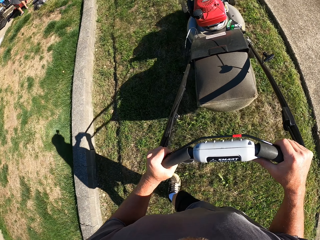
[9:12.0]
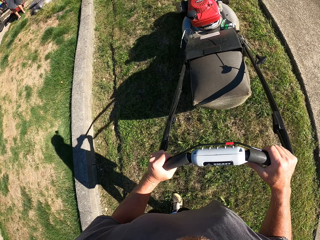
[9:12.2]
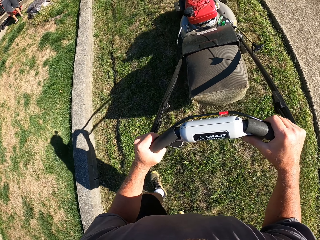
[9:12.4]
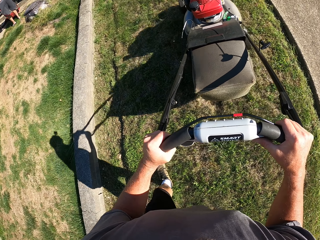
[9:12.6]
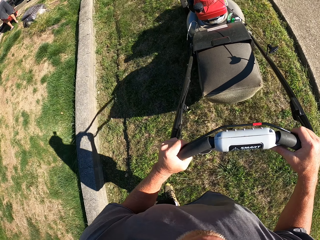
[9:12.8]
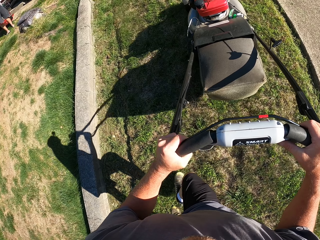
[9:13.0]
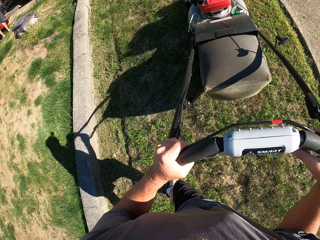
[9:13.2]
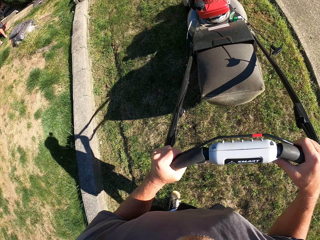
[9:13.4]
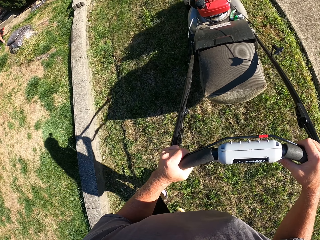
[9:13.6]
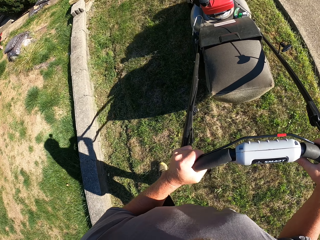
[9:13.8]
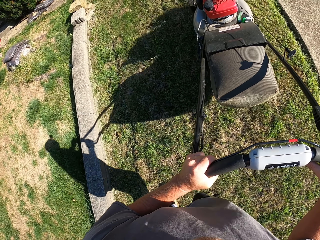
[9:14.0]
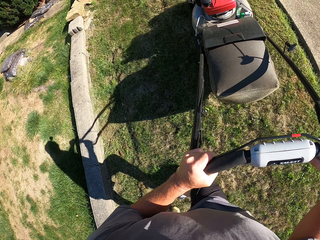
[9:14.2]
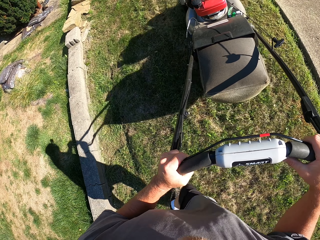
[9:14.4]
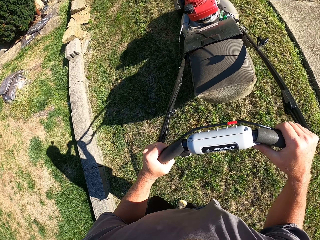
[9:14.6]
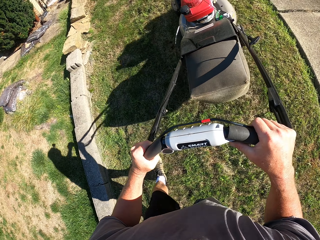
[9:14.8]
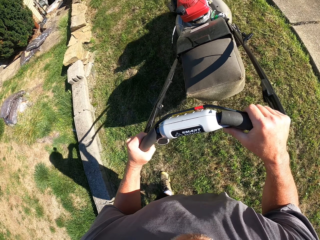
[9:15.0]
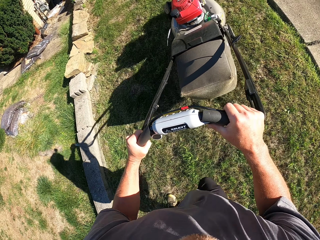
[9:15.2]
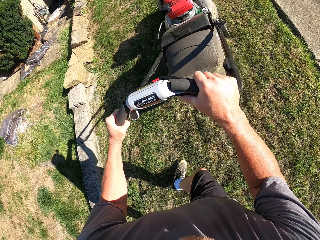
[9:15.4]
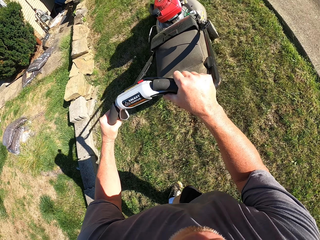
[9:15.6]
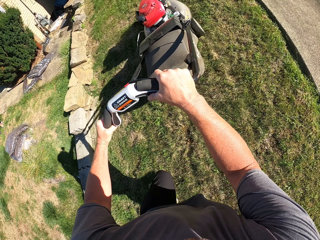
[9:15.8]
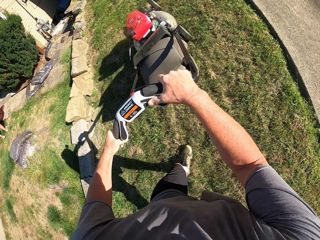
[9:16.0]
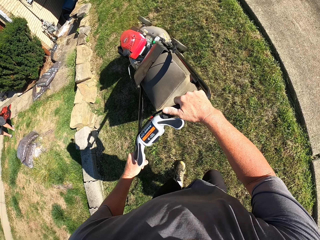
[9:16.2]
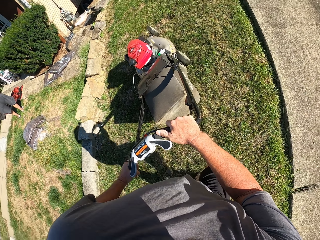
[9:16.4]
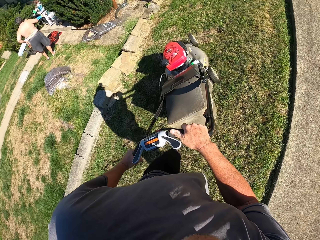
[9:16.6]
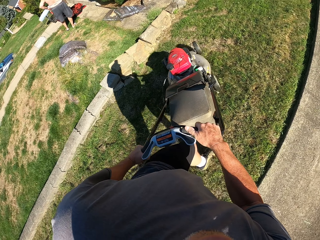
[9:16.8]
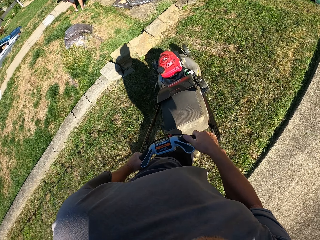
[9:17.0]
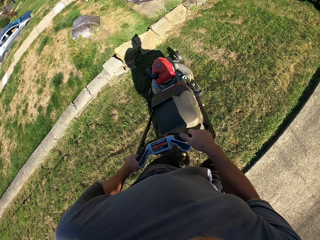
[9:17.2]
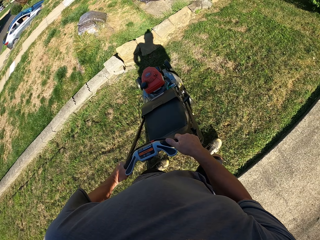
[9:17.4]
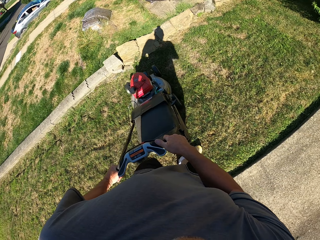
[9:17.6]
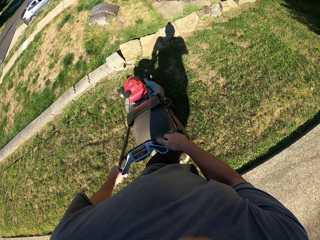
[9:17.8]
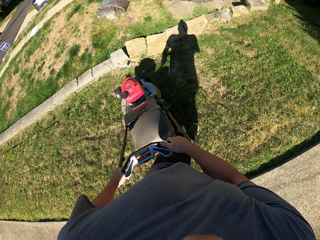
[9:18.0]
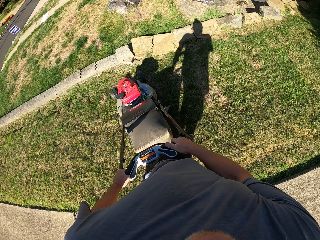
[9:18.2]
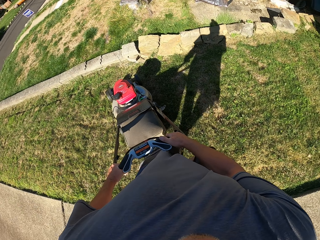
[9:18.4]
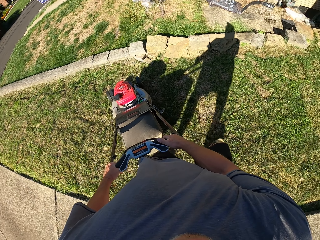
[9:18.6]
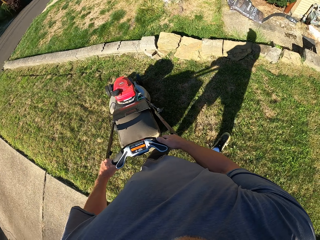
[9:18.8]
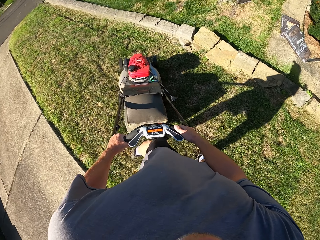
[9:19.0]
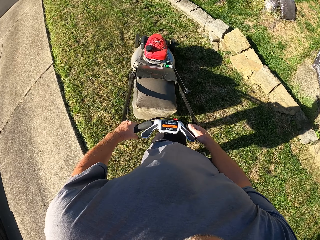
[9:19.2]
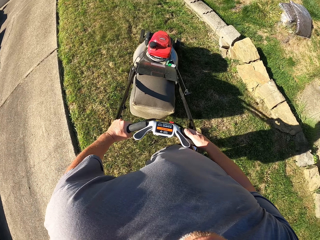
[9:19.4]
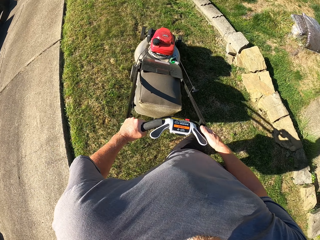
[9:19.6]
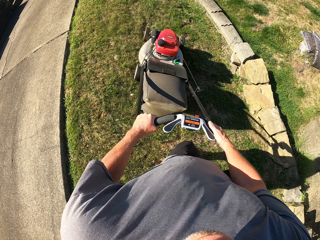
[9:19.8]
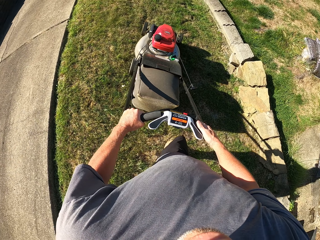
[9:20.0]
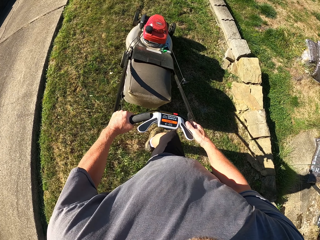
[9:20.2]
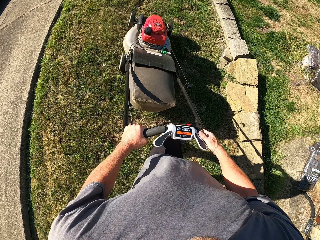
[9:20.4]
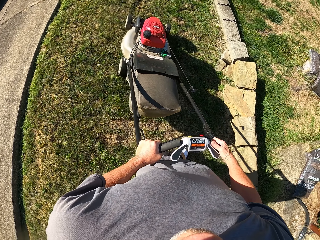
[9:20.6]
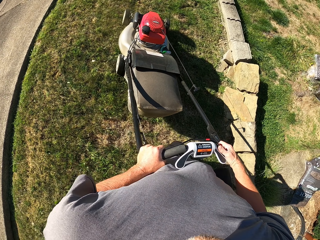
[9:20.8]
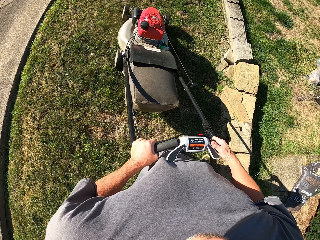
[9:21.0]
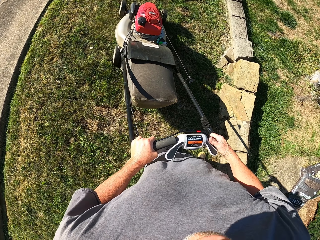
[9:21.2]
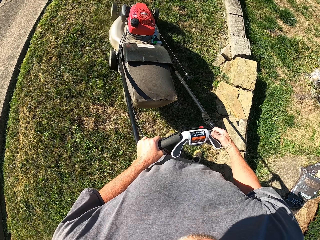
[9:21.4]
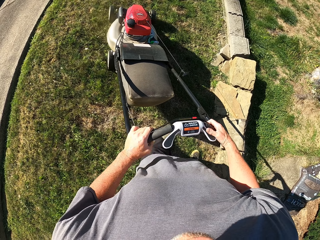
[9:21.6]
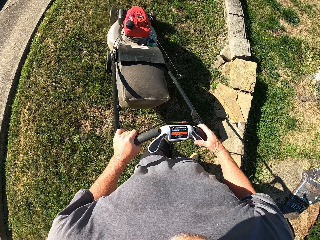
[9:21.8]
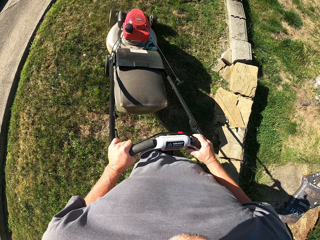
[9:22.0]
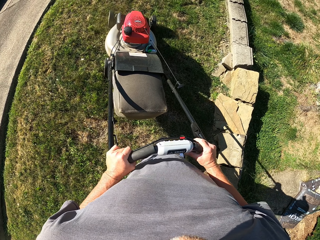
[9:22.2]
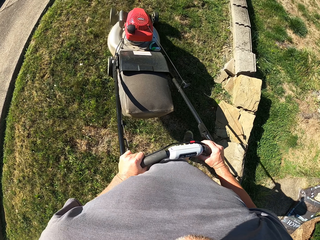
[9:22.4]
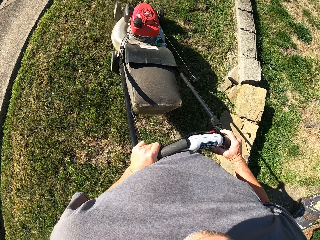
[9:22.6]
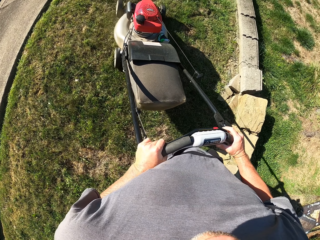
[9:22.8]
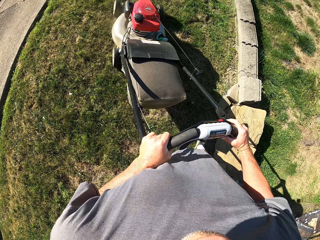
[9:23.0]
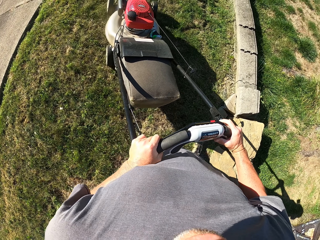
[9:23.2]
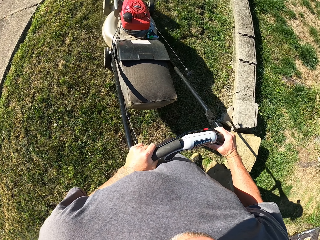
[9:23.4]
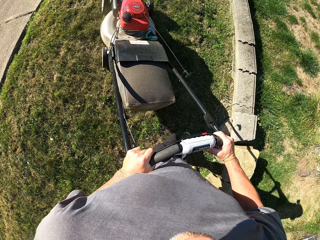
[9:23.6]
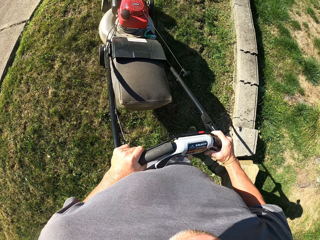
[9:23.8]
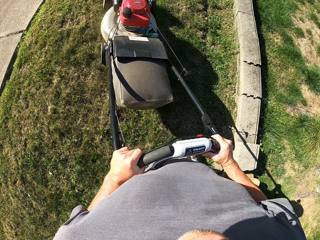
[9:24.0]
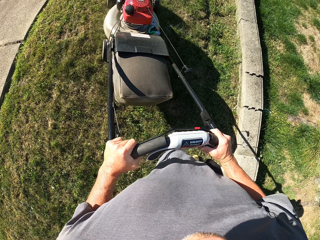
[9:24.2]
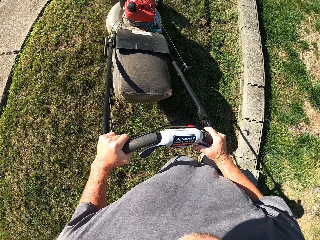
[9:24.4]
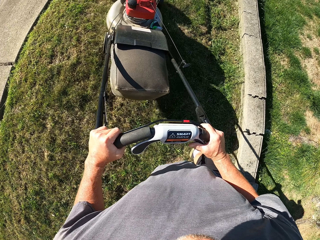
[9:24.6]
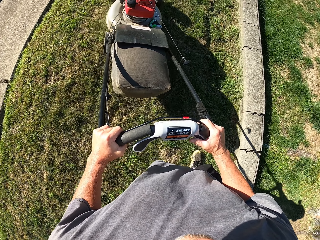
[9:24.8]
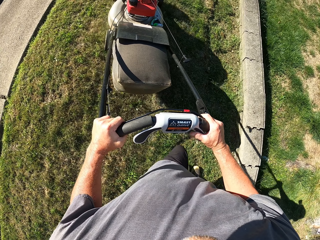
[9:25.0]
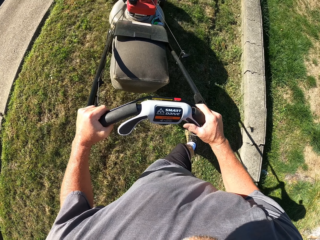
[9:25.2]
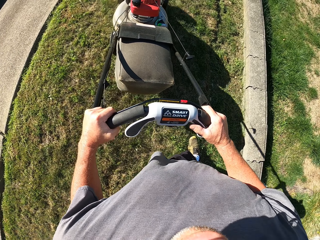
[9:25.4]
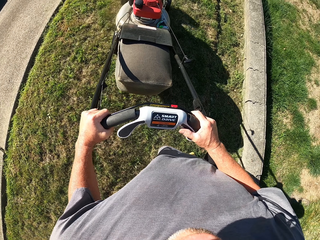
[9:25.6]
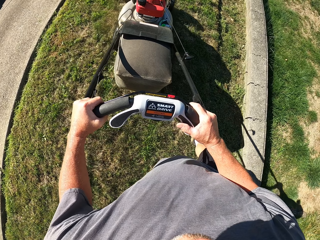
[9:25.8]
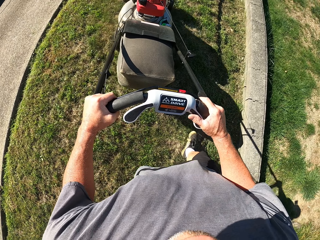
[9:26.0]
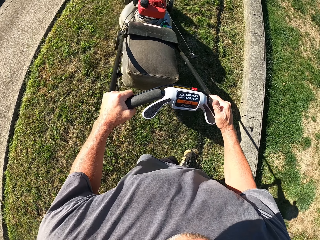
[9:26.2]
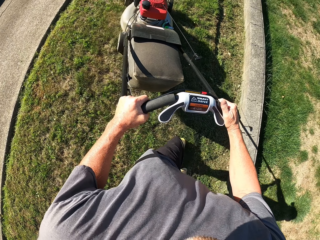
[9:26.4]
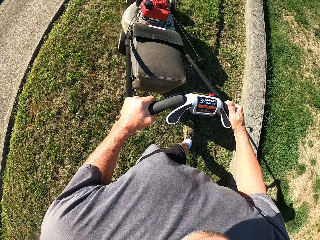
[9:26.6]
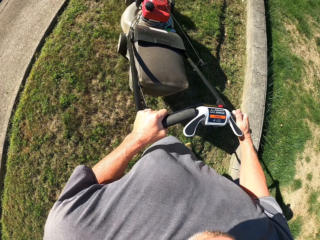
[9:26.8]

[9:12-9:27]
The camera wearer turns the lawn mower. They mow the grass with the lawn mower.

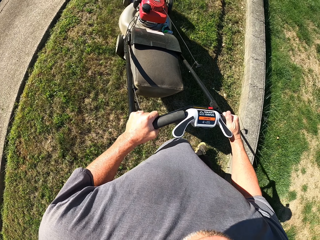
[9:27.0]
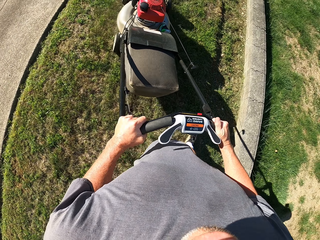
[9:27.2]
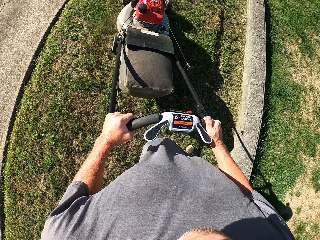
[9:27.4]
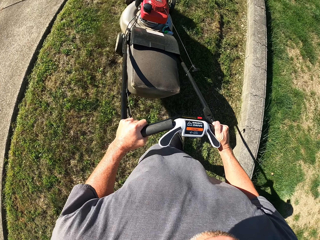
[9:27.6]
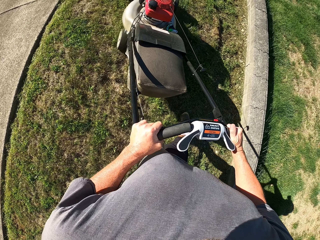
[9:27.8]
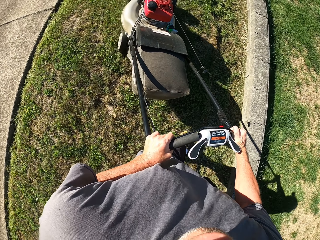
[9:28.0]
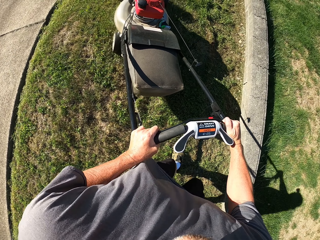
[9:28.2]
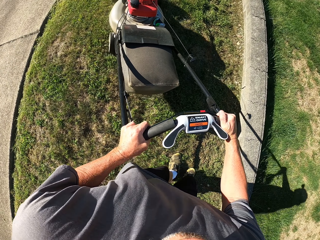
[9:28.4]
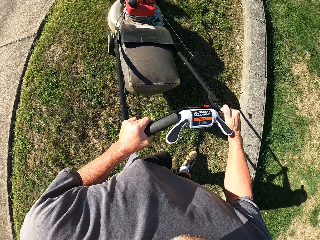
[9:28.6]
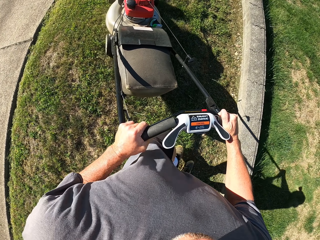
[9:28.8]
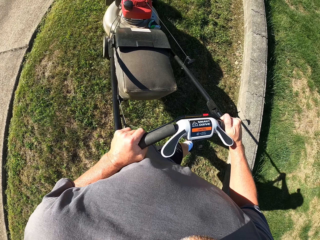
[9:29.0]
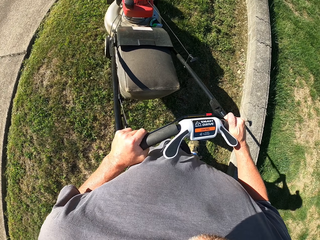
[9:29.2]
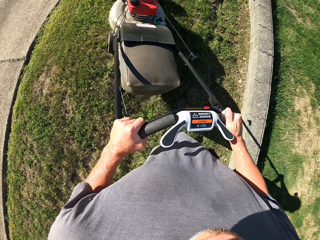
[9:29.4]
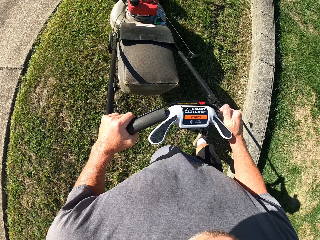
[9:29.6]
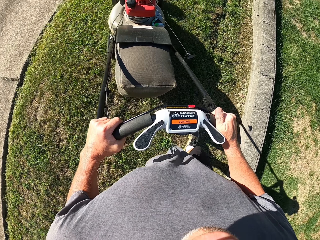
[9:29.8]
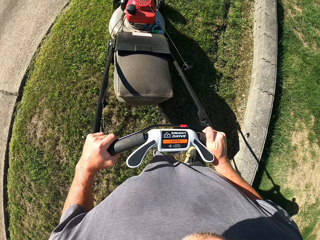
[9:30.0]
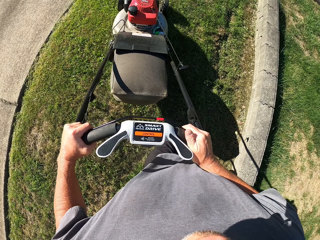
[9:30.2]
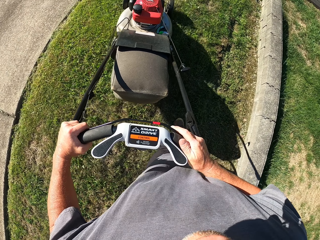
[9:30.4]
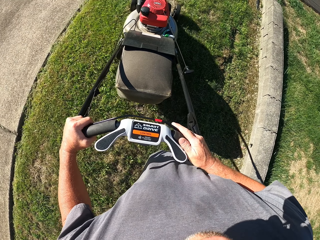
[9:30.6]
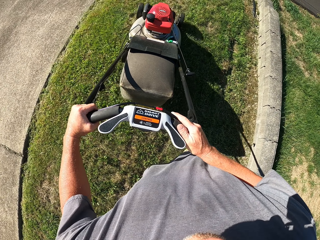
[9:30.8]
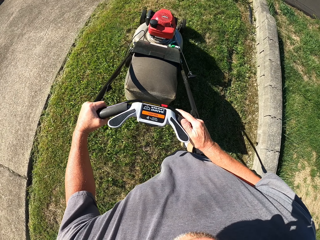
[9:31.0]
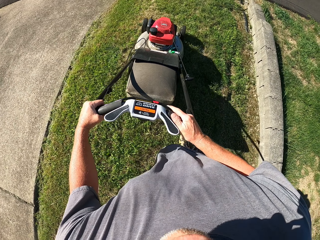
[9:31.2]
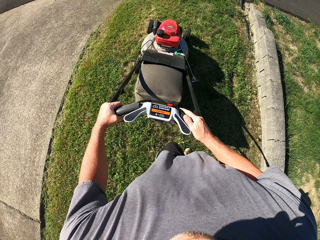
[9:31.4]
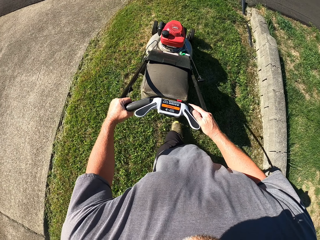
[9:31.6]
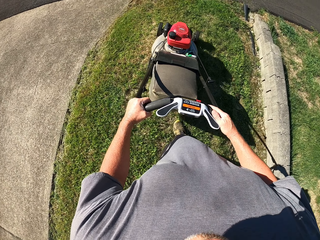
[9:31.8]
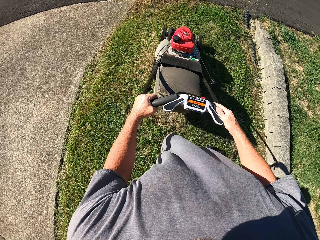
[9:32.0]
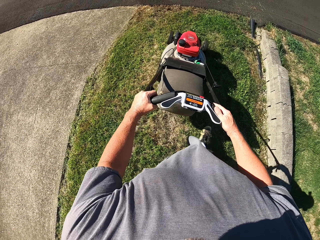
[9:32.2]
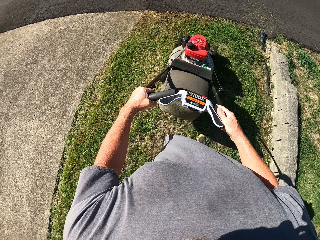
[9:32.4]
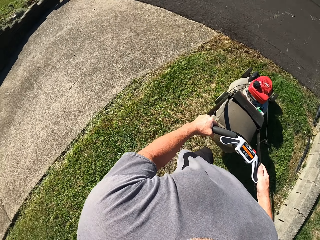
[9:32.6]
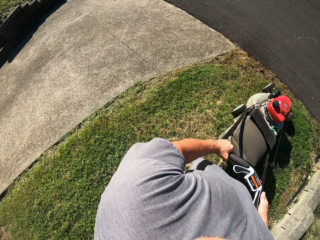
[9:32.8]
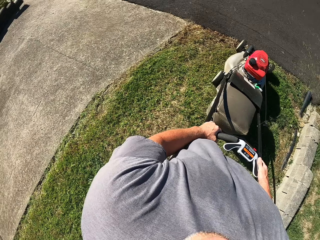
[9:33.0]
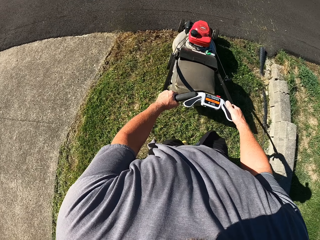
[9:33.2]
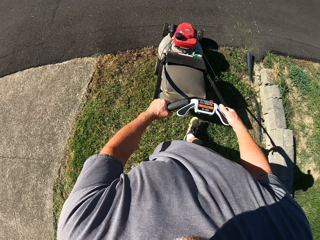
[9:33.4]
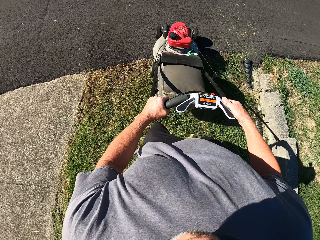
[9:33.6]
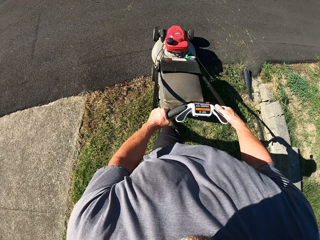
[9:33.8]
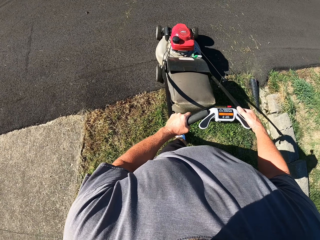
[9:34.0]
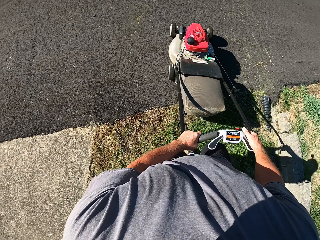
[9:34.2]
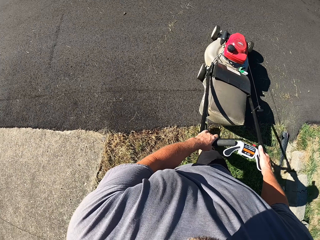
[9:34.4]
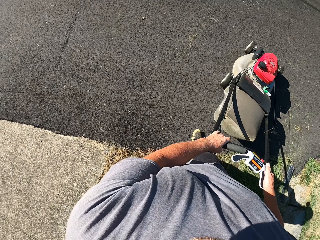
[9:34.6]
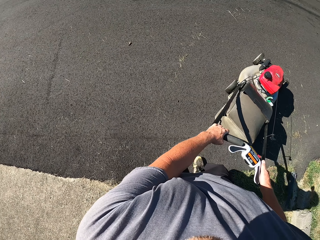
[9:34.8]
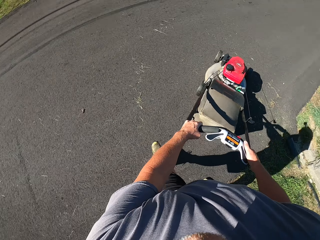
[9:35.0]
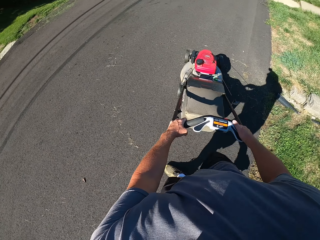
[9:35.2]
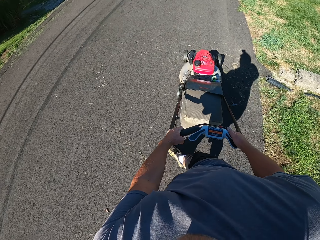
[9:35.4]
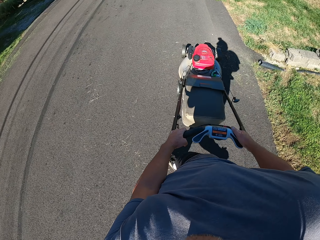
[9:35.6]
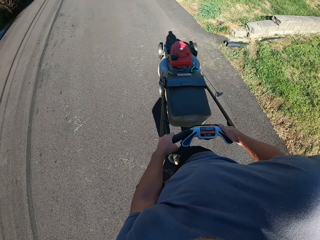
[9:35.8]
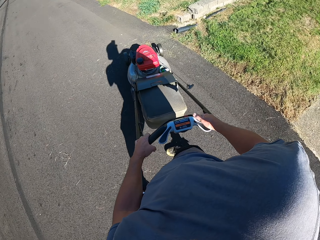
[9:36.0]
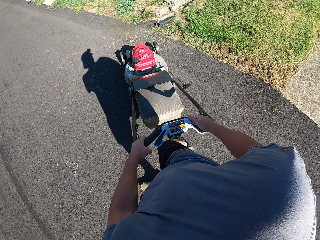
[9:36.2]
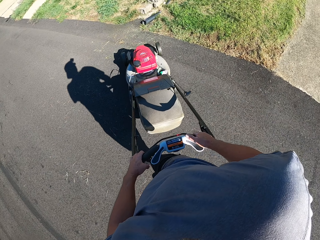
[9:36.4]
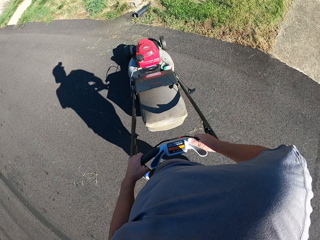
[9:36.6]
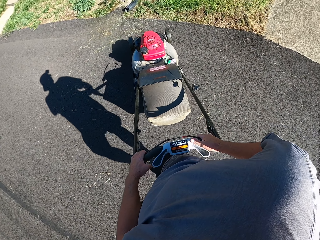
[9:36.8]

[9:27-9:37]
The camera wearer turns the lawn mower.
